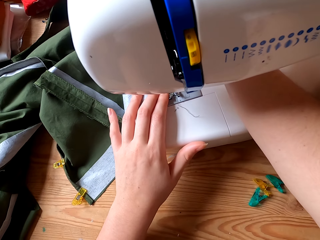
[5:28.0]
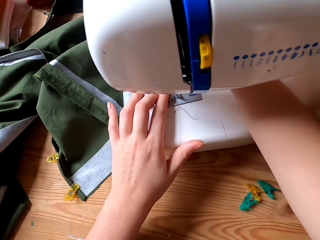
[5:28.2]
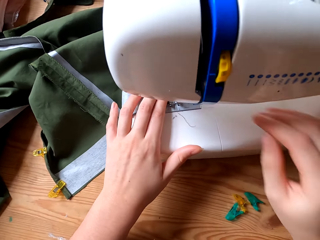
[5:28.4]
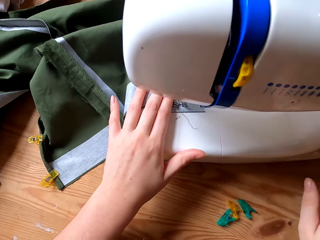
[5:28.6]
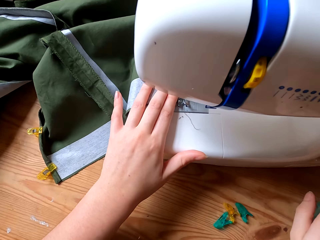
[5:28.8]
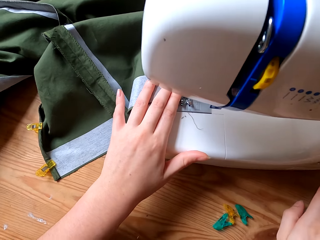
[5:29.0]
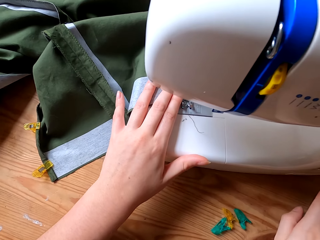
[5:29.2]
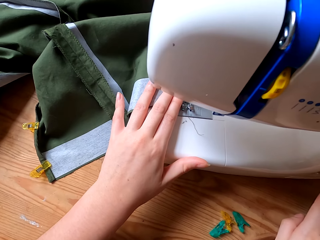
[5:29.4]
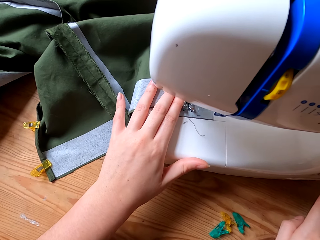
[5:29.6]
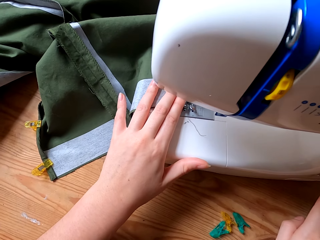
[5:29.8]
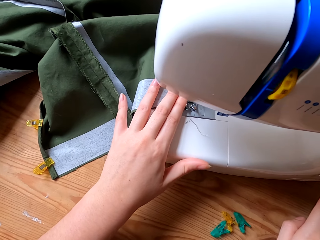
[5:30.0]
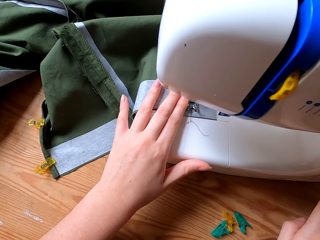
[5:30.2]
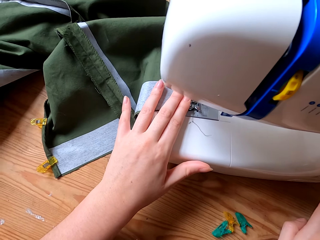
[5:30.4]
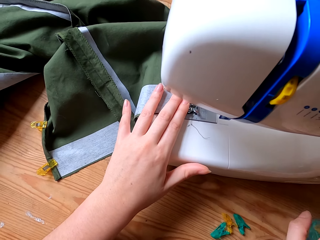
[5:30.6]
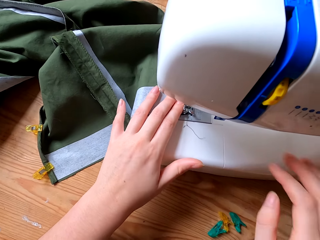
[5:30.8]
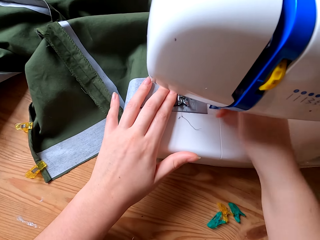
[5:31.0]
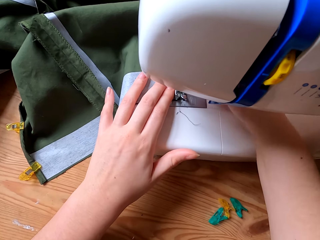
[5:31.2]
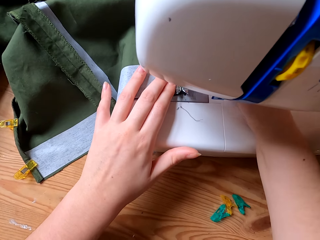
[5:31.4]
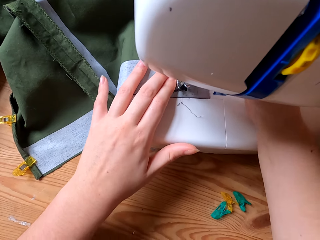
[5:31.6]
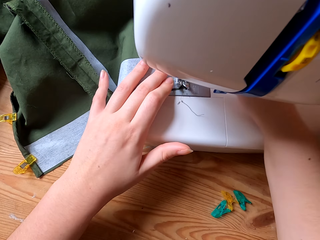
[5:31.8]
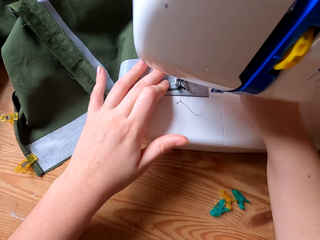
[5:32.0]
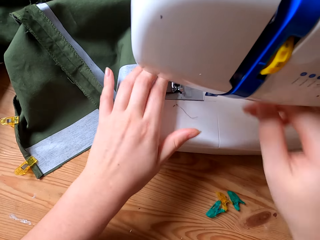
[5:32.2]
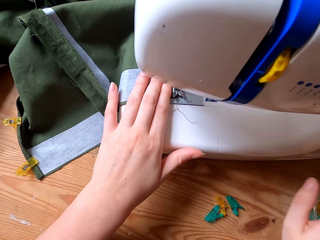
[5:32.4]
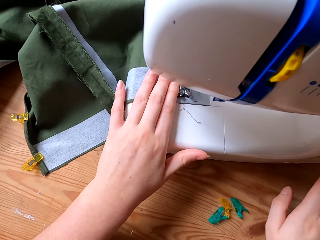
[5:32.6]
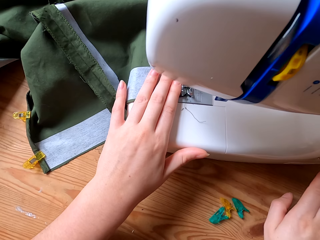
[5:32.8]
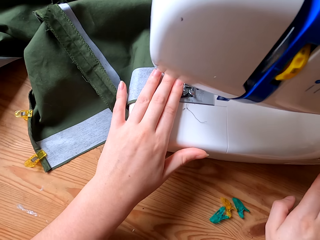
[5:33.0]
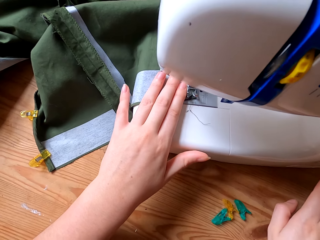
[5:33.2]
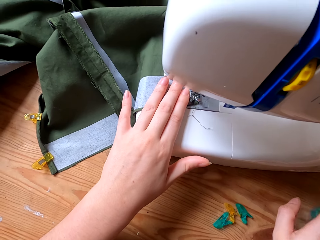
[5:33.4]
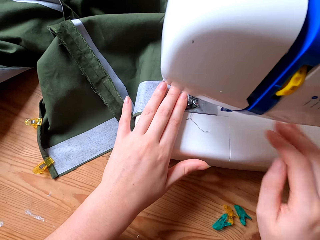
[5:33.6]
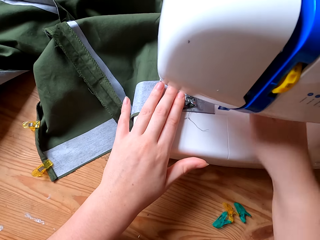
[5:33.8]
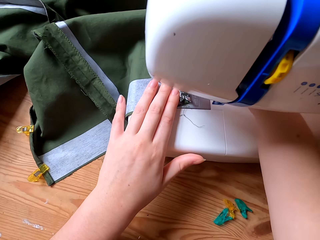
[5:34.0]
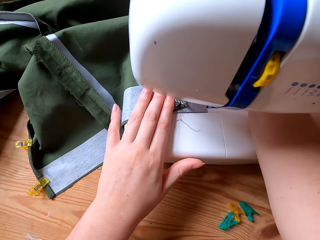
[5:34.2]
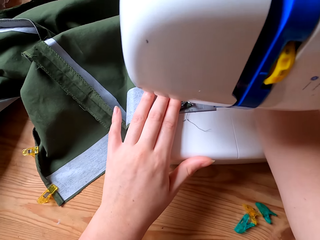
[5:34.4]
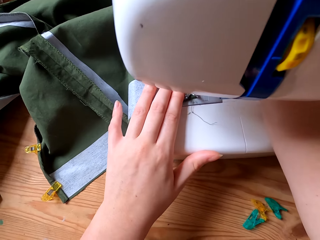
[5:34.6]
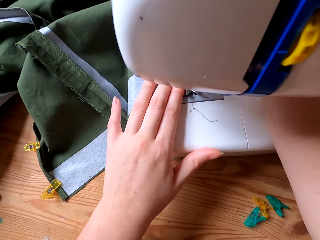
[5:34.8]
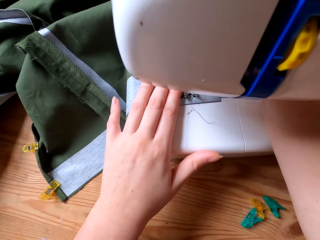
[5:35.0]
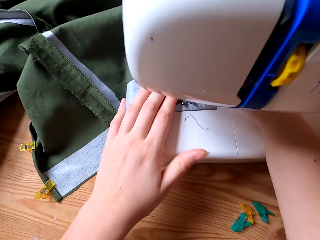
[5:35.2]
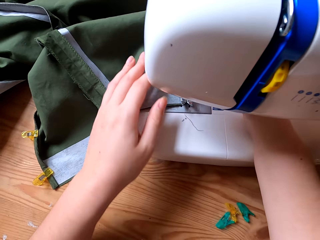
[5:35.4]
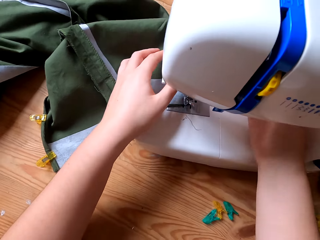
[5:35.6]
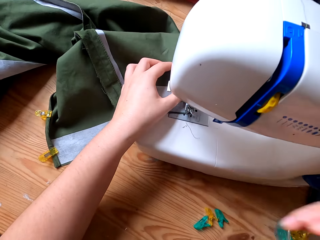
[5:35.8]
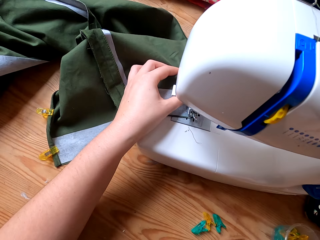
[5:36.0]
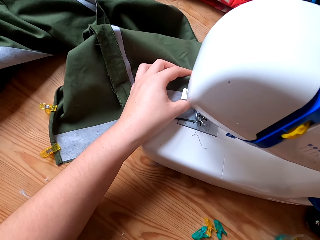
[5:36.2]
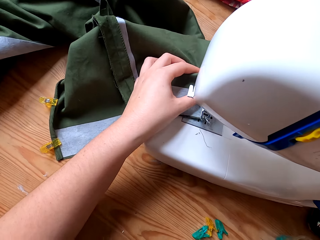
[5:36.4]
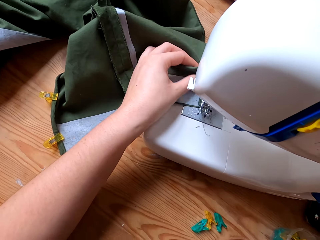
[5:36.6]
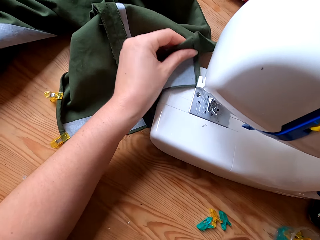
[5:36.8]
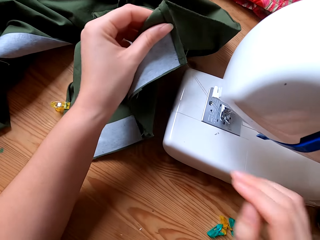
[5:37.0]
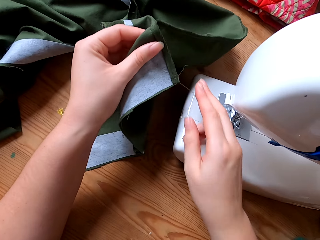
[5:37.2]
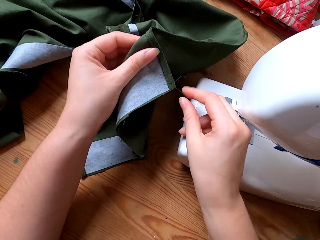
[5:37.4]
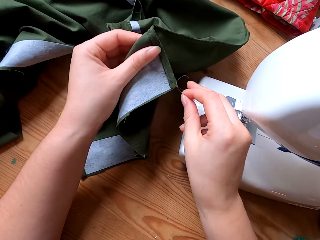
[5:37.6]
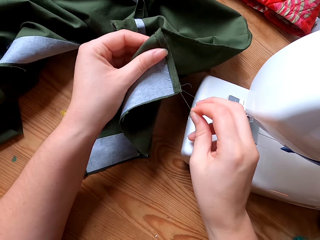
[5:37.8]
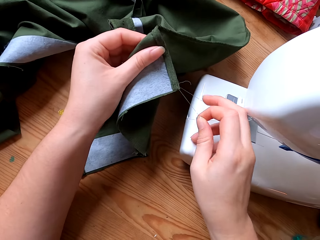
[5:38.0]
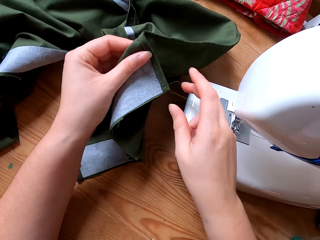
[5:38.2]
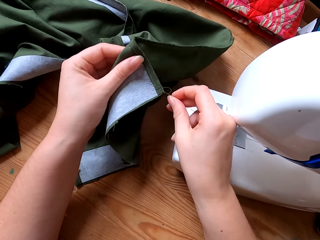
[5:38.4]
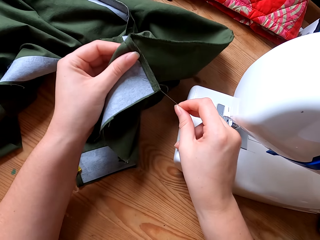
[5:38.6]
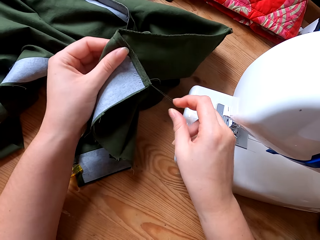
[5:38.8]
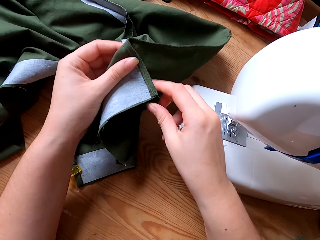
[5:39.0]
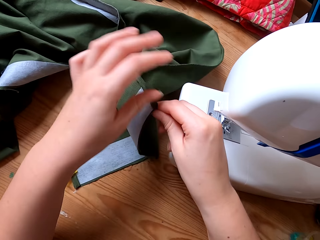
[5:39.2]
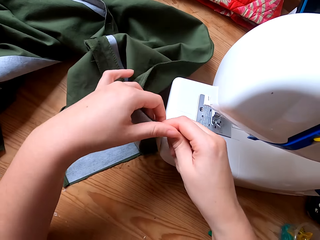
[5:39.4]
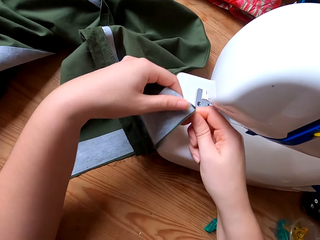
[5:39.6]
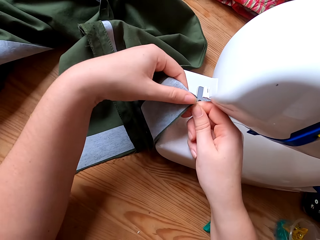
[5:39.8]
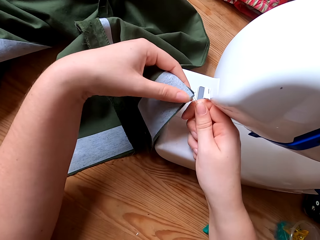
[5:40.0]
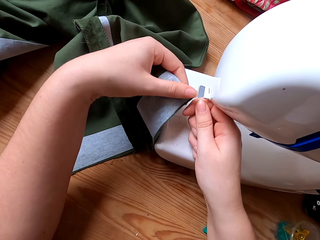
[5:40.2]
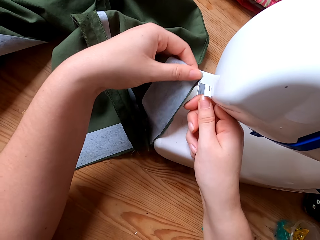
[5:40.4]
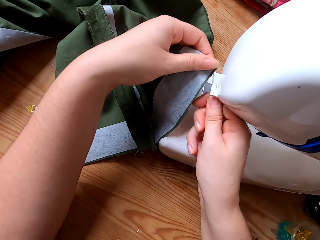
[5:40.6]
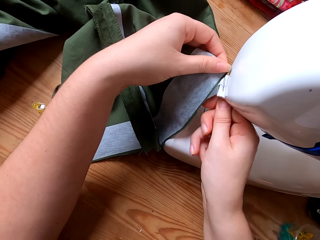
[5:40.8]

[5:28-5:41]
The camera wearer touches a sewing machine. They sew a fabric. They touch the fabric. They hold a thread. They pull the thread.

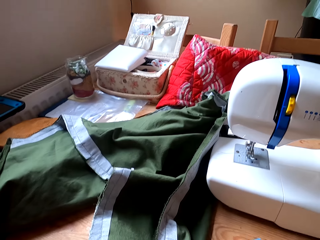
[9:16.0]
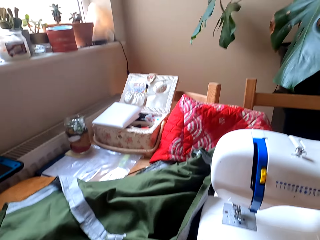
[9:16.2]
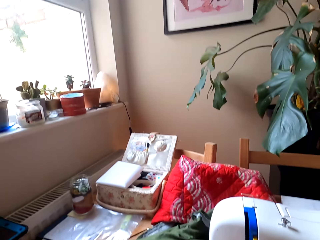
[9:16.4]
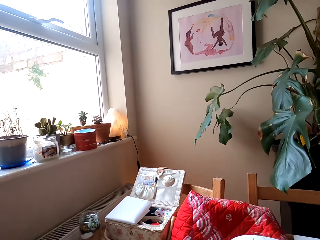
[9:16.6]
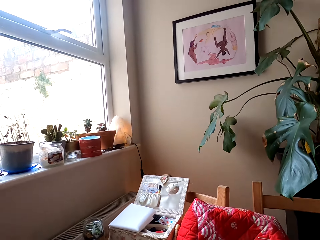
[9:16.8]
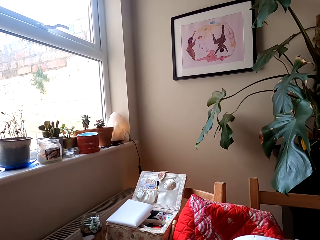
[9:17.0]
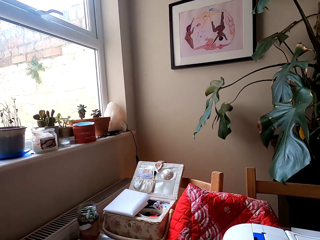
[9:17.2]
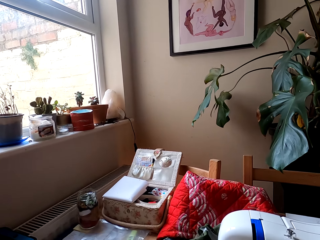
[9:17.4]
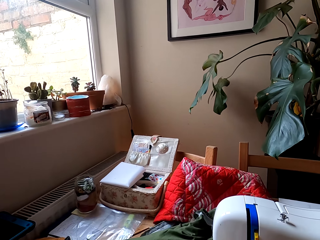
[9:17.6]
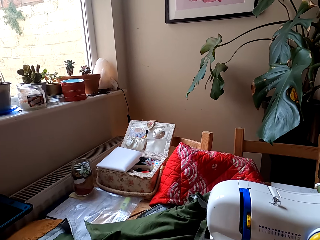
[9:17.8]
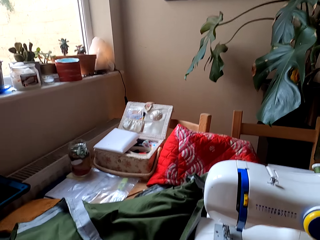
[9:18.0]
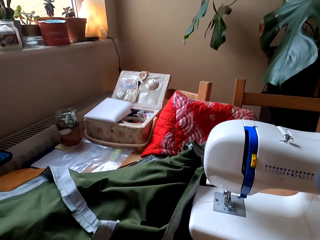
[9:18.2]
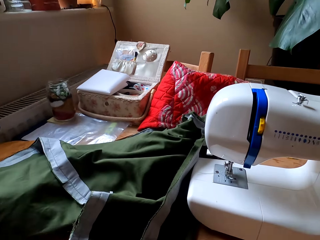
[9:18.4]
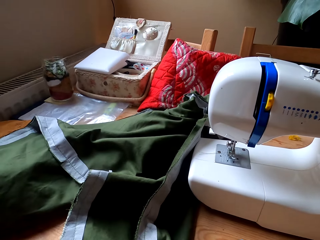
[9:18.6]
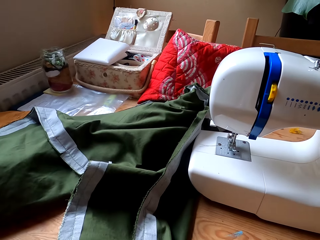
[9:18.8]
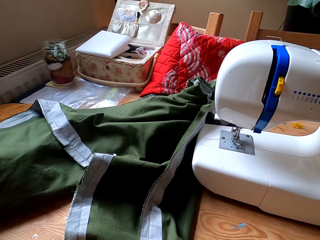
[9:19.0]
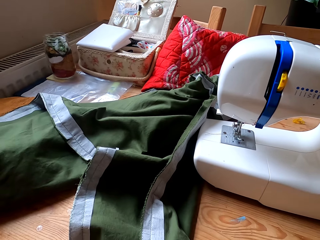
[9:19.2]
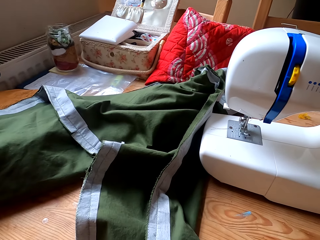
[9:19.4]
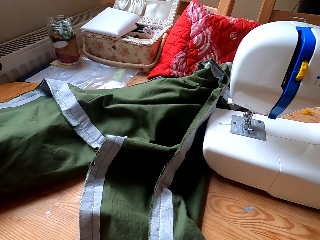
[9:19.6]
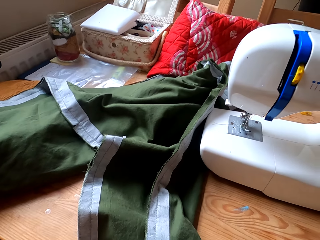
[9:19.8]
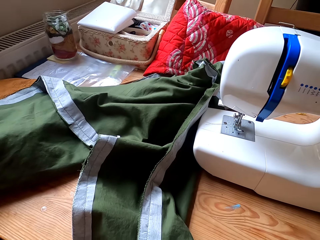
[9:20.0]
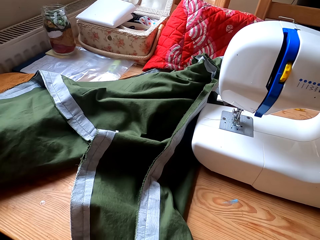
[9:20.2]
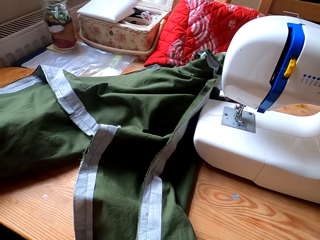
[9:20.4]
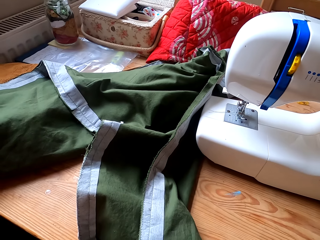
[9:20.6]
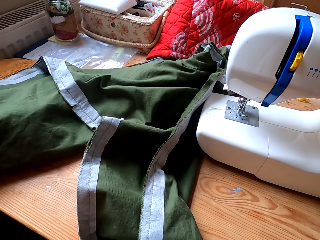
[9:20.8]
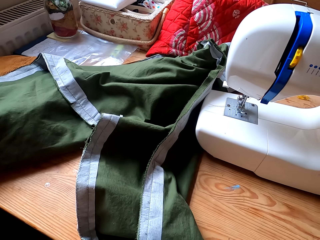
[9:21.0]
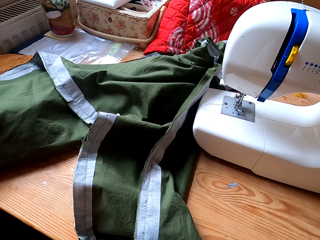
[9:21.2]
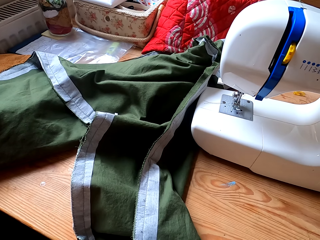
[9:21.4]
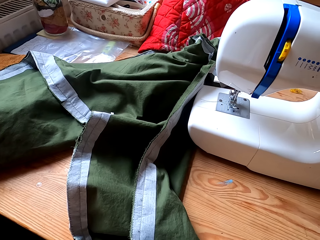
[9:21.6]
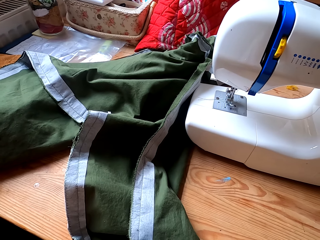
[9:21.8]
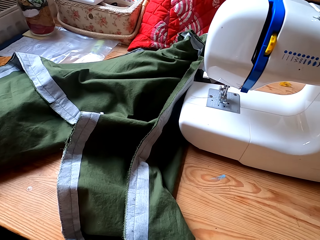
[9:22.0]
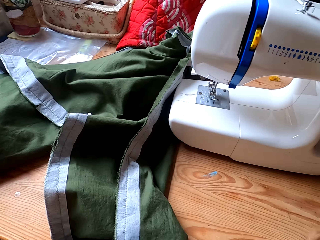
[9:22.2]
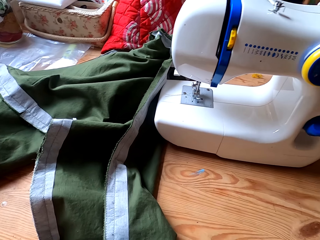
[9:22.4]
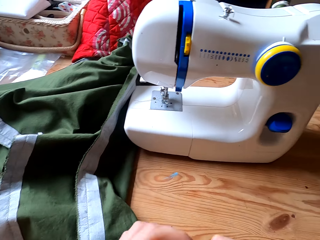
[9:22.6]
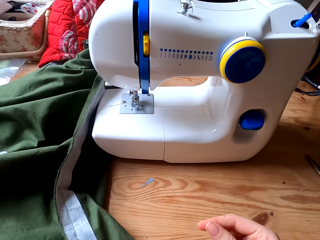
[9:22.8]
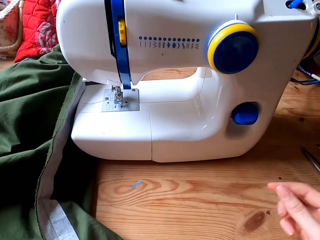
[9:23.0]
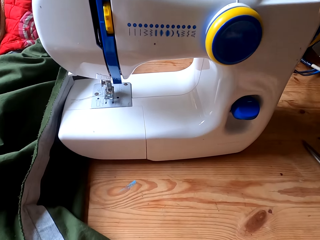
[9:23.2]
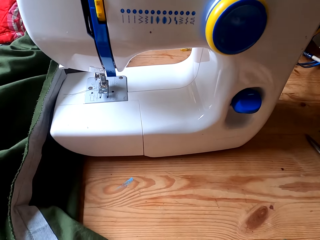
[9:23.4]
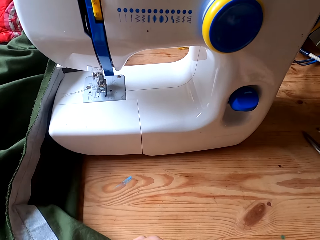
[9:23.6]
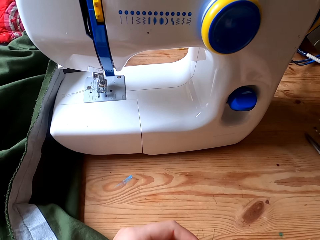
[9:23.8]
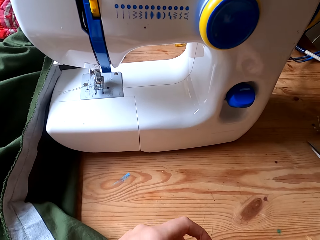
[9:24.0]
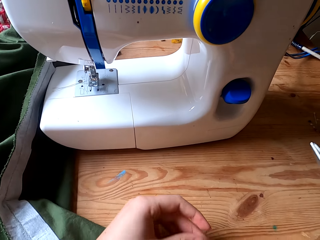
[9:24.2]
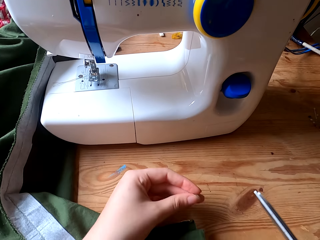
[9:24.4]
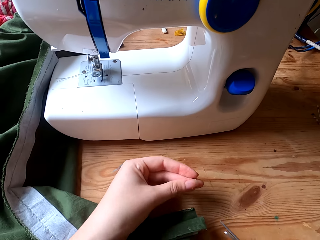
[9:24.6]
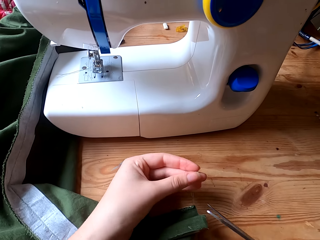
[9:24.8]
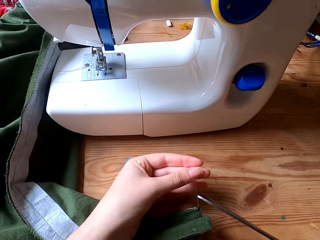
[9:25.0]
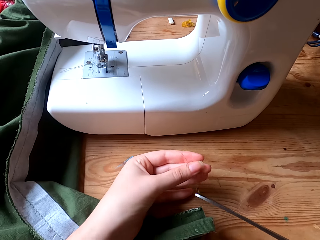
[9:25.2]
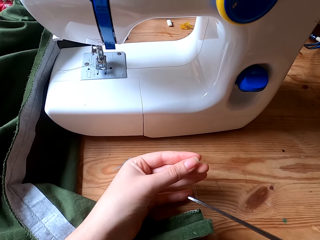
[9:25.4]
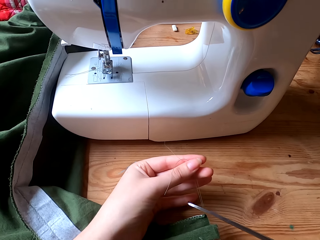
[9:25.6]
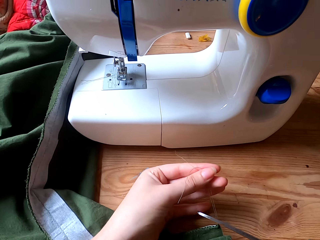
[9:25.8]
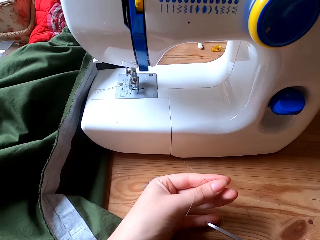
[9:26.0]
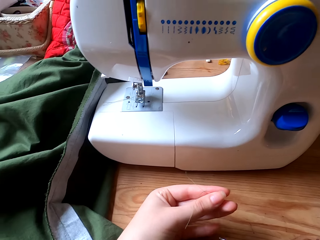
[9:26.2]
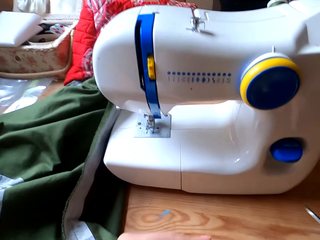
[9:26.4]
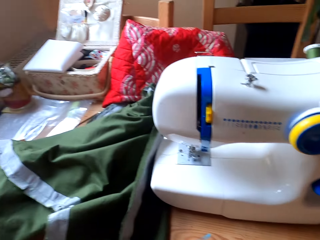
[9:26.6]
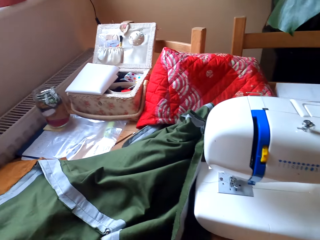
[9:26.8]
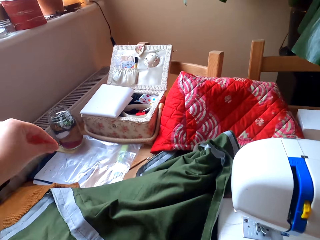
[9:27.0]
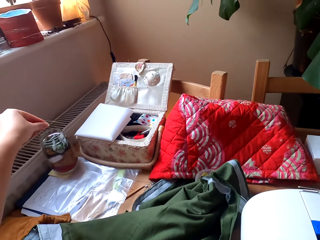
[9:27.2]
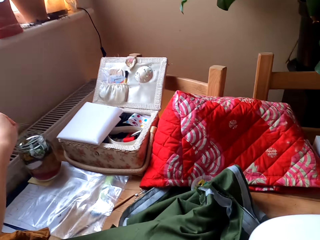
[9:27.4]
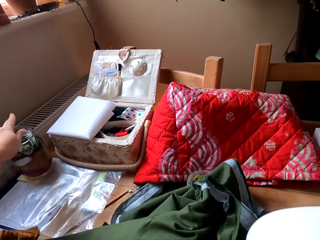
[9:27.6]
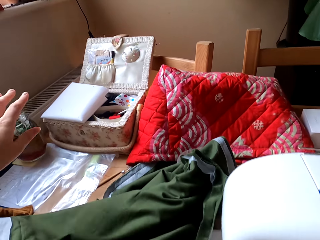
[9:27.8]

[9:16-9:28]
The camera wearer looks to the window. They pick the scissors from the table with the right hand. They cut the thread with the scissors. They look around. They drop the scissors on the table with the right hand.
